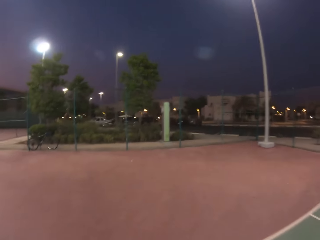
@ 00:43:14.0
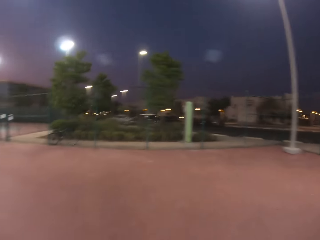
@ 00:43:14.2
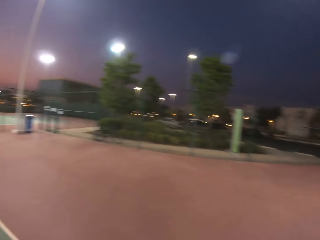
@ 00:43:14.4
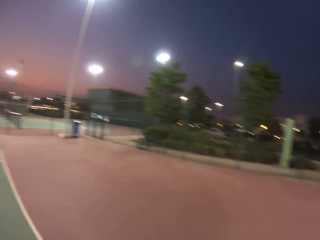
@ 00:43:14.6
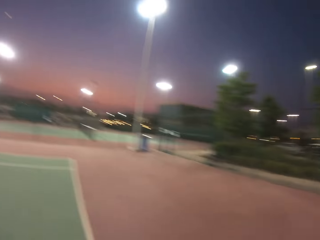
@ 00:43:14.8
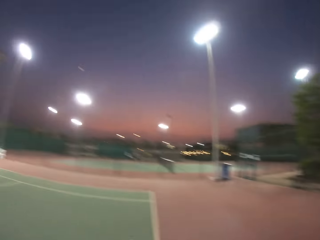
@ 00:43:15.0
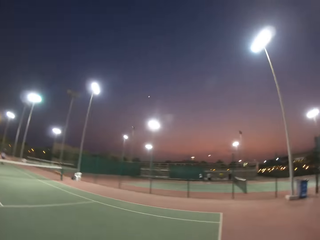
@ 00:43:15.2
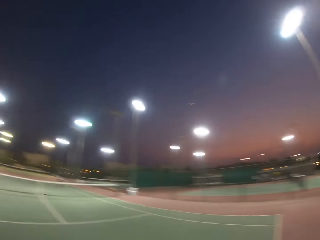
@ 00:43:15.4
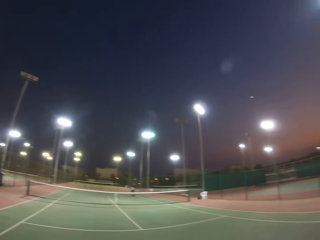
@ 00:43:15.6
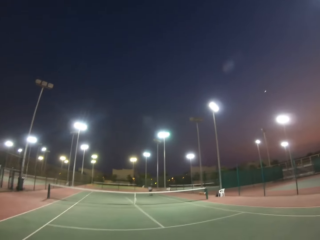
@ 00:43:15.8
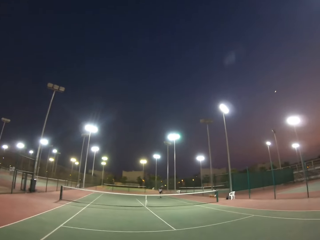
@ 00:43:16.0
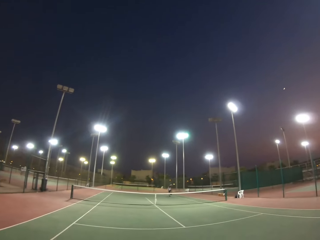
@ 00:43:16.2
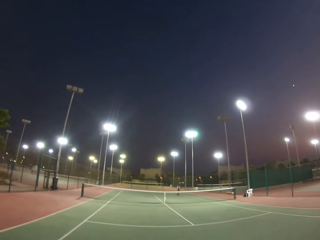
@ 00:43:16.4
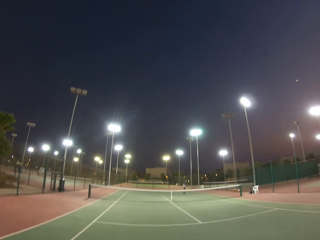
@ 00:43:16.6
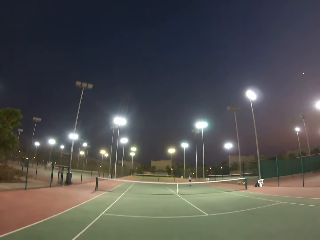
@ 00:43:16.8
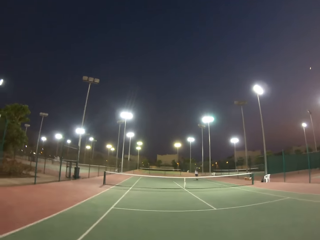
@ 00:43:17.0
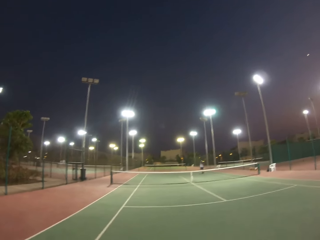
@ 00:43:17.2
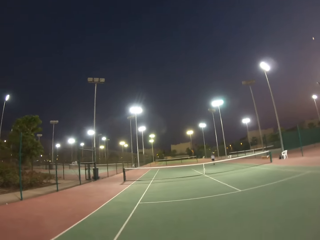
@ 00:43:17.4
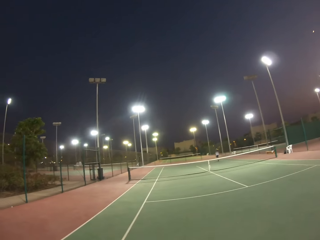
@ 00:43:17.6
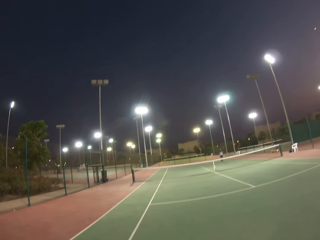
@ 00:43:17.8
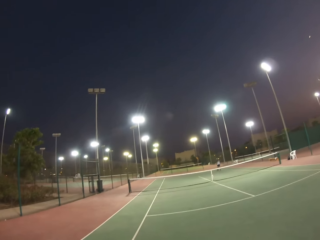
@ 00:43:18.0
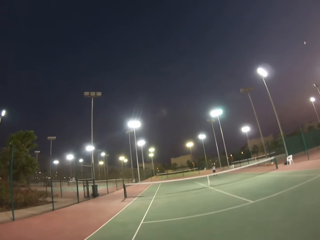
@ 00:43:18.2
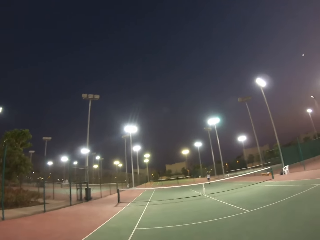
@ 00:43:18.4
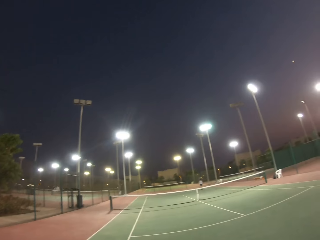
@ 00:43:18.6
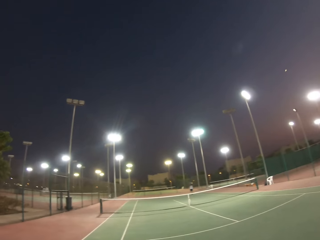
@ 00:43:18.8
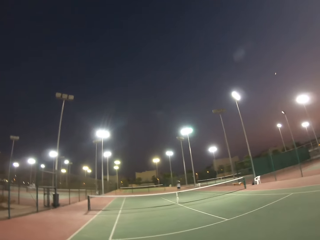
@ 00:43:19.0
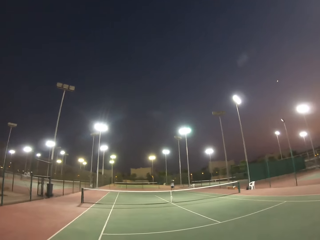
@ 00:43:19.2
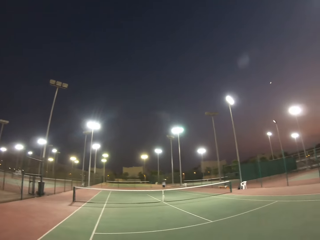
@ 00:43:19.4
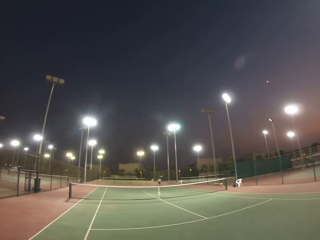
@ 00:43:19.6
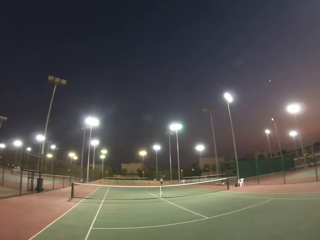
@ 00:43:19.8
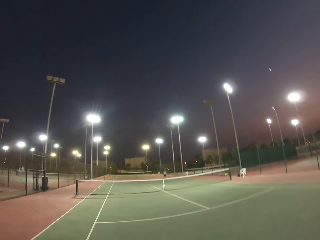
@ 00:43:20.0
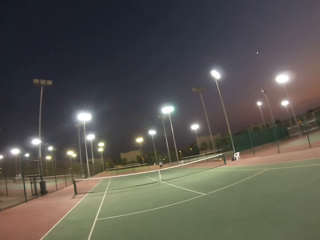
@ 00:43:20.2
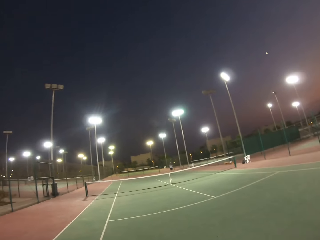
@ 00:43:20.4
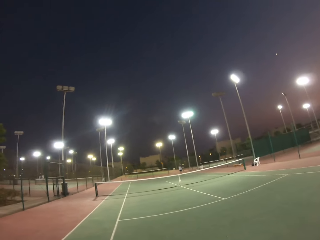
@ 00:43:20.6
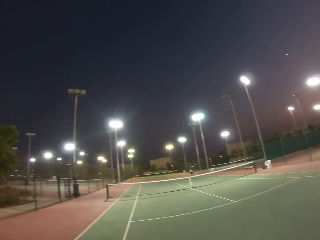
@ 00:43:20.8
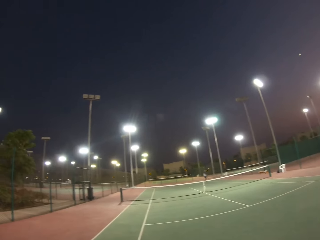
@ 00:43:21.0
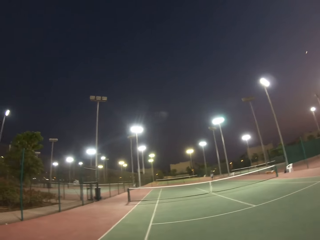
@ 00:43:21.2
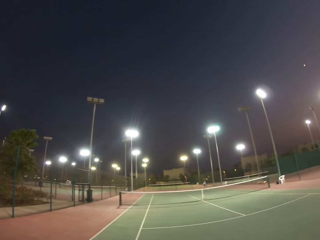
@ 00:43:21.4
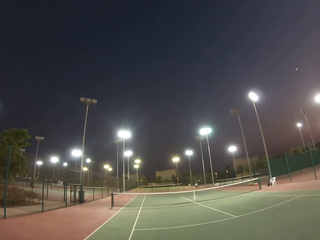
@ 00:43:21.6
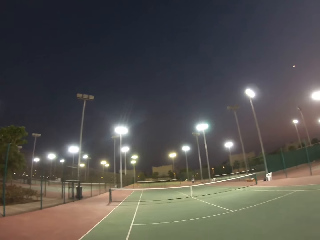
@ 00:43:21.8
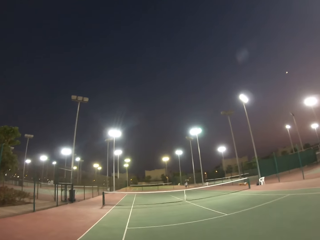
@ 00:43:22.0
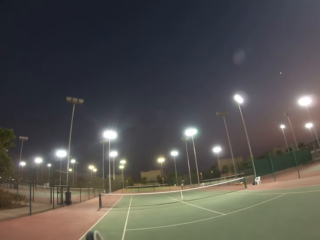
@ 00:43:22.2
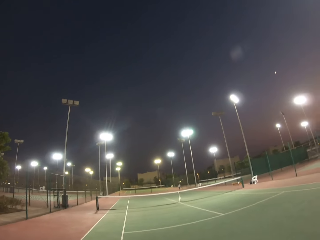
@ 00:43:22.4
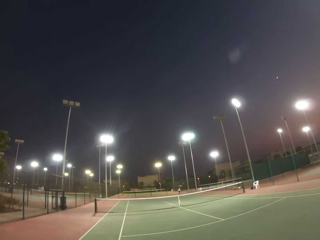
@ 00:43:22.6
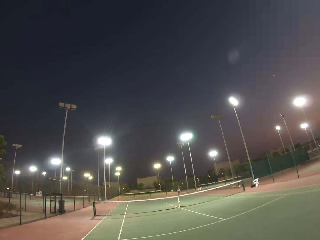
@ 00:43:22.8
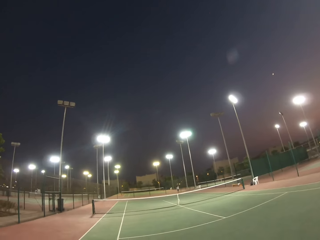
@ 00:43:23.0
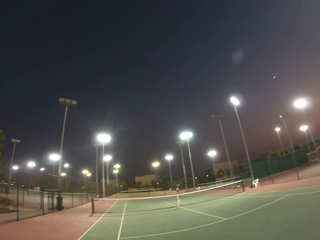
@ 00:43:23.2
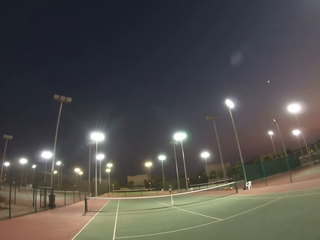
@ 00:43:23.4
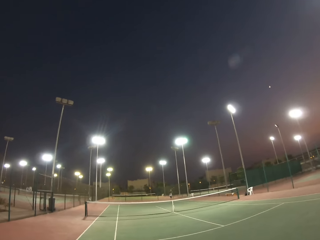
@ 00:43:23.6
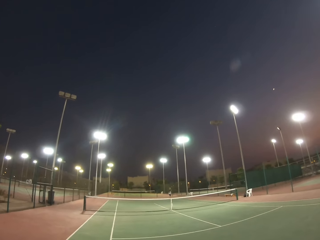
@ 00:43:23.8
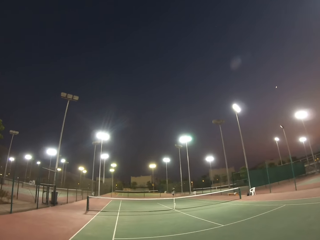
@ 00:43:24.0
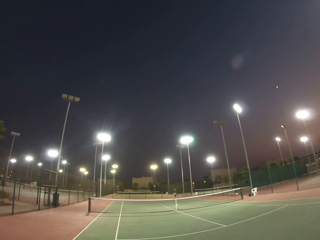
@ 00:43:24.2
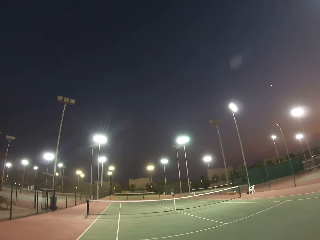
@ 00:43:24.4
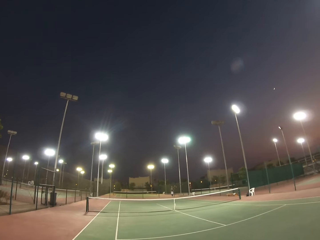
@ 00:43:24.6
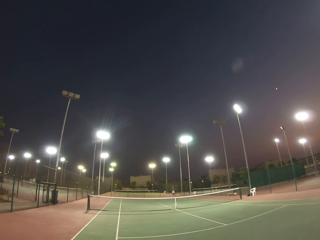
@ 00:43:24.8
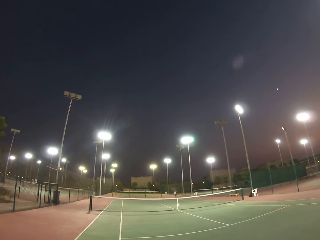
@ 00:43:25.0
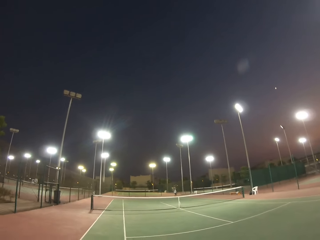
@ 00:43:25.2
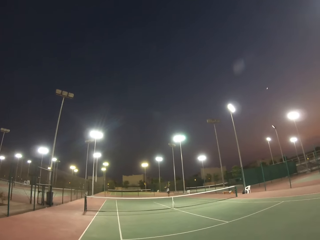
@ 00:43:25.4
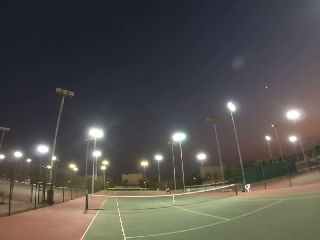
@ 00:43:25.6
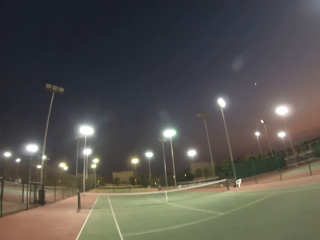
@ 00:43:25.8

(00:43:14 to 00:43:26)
The camera wearer plays lawn tennis.

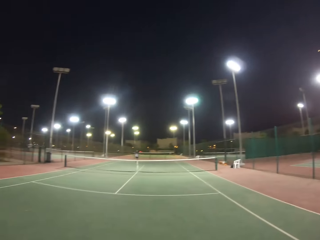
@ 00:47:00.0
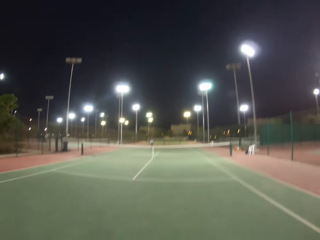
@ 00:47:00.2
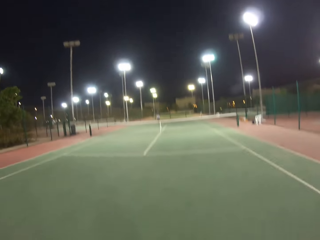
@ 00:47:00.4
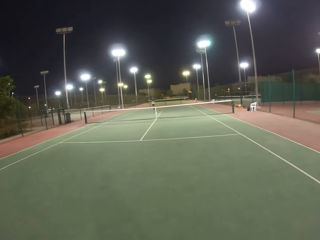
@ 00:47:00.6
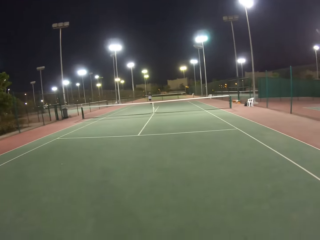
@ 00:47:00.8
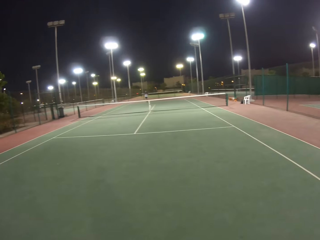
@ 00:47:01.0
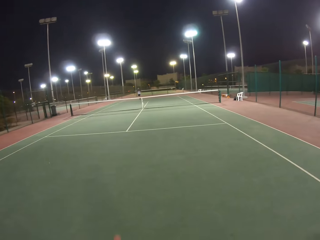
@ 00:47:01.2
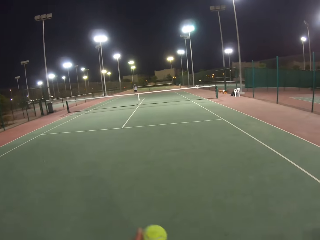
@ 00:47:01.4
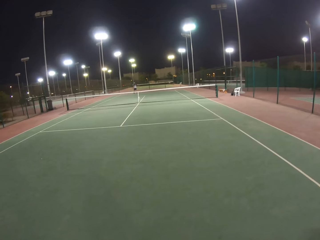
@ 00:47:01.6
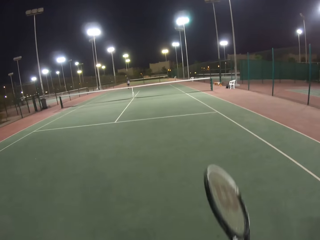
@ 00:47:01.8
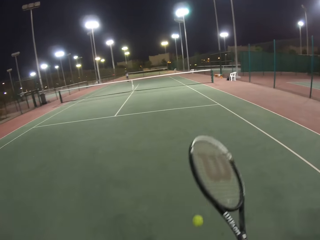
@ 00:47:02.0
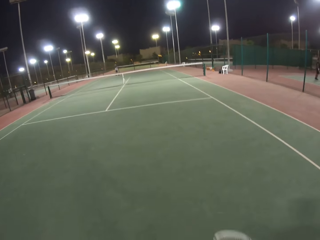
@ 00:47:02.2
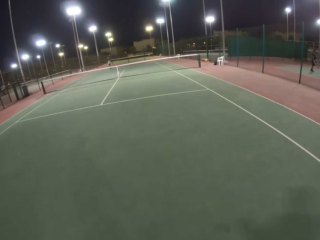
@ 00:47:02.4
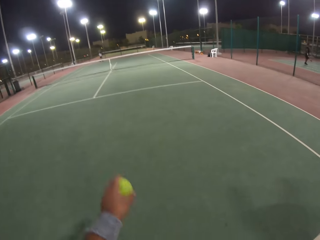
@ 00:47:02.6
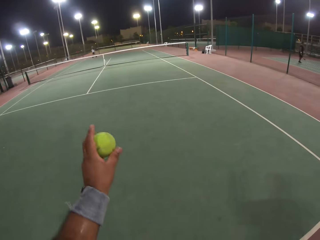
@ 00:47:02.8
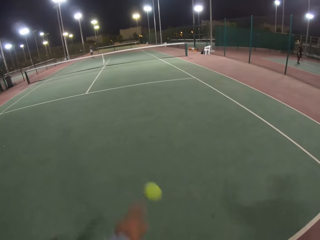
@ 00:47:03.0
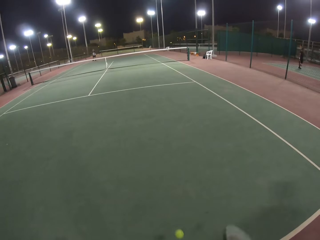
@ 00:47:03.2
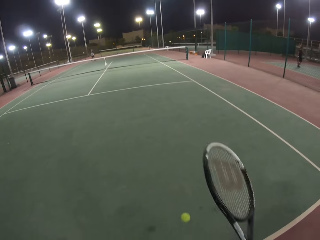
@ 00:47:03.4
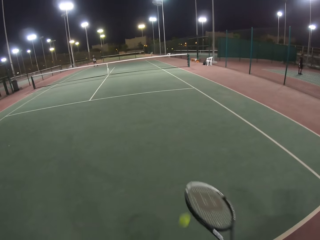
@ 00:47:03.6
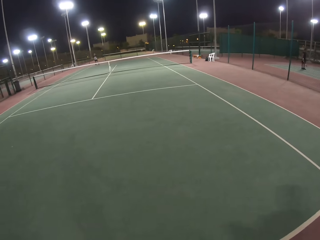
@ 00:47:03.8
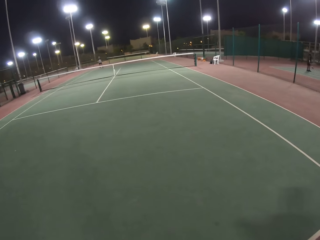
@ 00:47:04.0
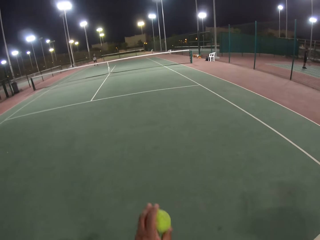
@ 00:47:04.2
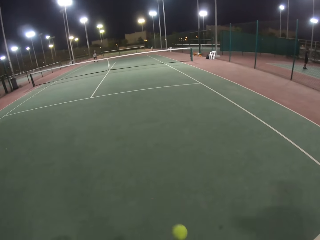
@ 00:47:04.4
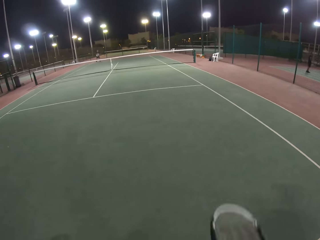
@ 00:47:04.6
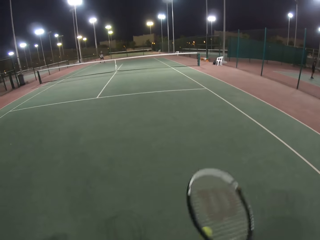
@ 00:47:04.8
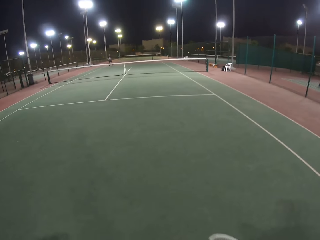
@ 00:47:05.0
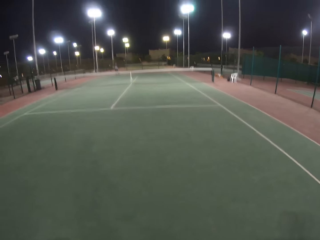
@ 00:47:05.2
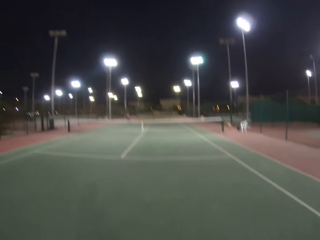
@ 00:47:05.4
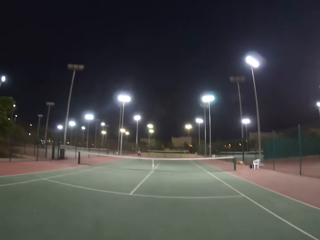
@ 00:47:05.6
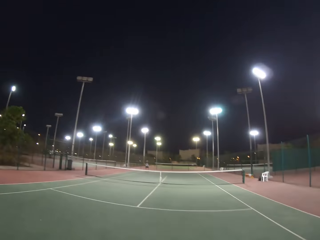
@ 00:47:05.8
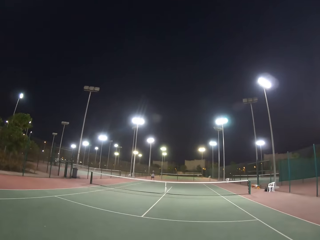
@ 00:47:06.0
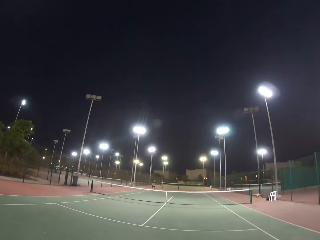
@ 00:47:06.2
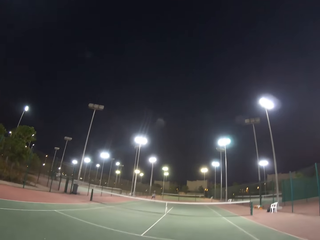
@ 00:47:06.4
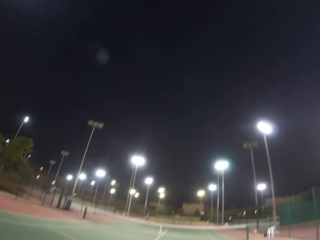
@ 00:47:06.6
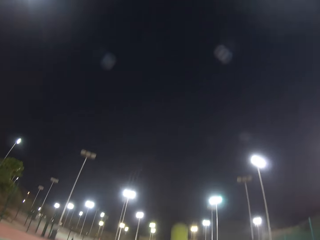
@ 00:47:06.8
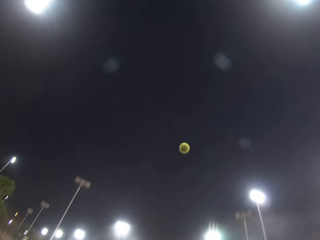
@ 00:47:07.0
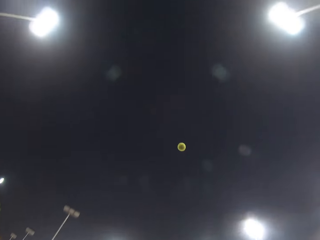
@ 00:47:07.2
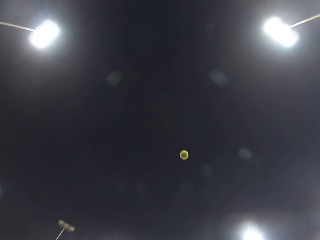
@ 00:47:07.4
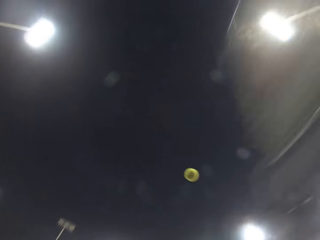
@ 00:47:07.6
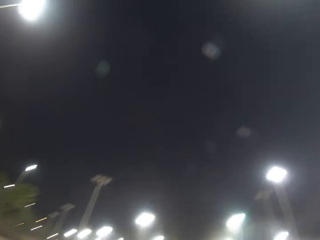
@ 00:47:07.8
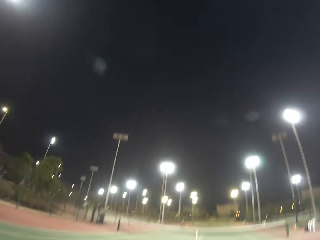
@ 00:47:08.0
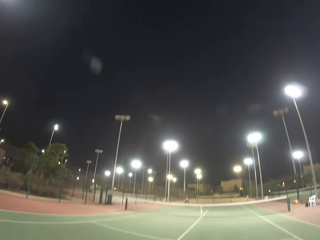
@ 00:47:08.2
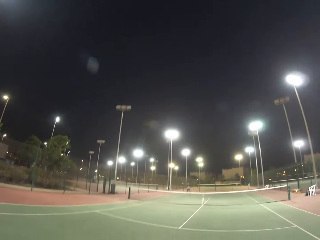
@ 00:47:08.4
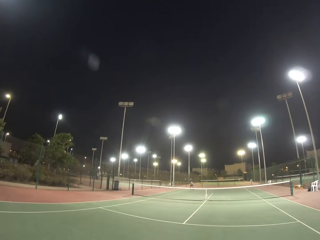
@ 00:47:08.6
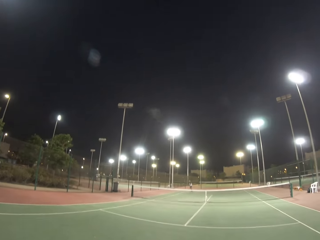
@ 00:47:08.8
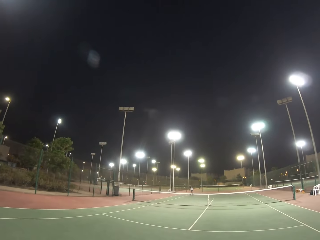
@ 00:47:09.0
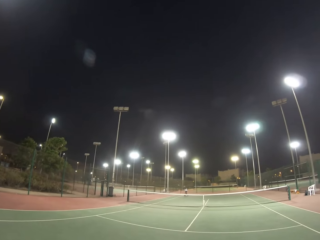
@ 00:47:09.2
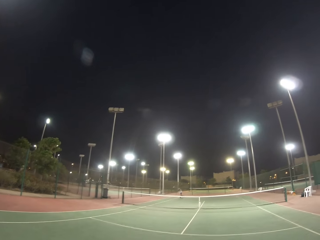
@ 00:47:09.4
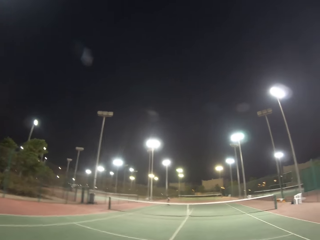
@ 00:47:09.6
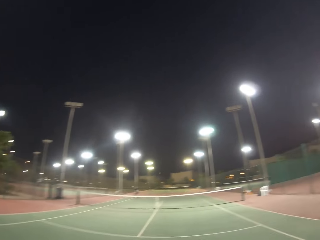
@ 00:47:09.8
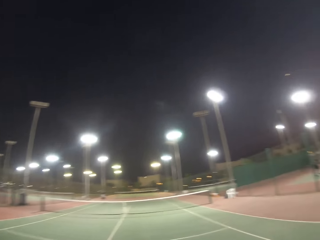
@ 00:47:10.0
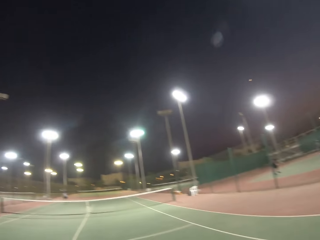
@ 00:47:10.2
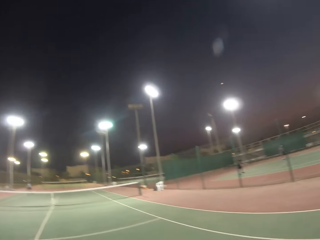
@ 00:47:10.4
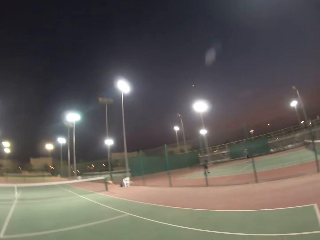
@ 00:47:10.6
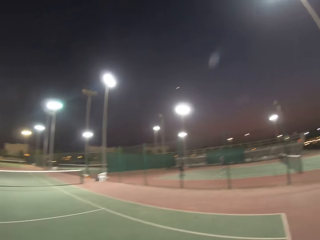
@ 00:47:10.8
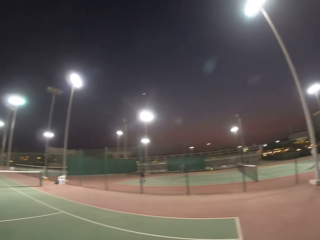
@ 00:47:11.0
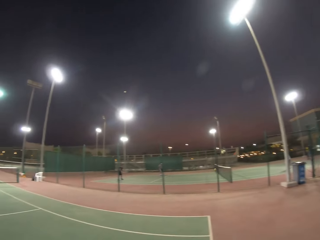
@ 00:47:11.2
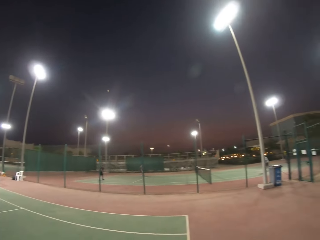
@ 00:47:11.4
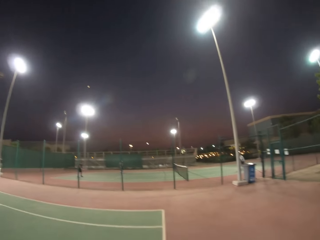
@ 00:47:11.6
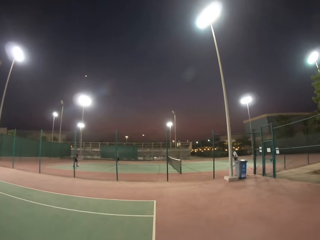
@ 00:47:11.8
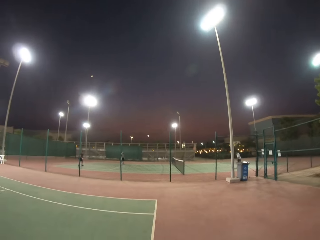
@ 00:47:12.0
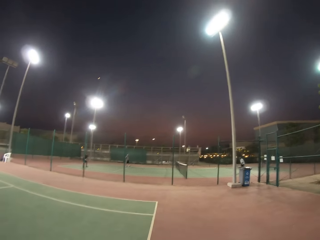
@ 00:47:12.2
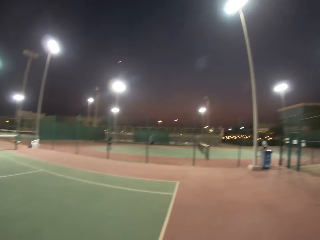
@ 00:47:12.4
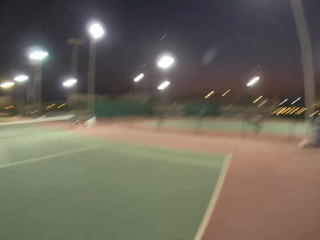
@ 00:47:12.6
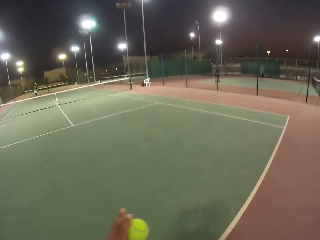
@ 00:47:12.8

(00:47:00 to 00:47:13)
The camera wearer bounces a ball on the ground. They play tennis ball. They throw the ball up and hit the ball. A man hits the ball.
